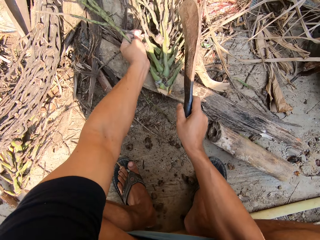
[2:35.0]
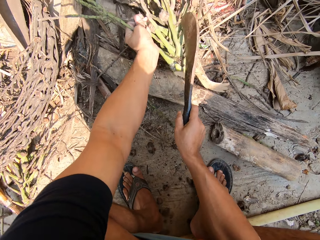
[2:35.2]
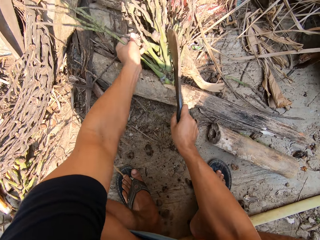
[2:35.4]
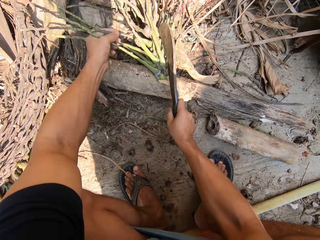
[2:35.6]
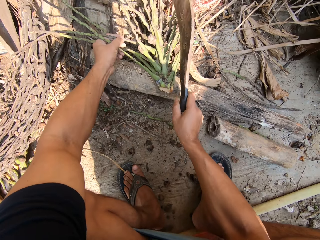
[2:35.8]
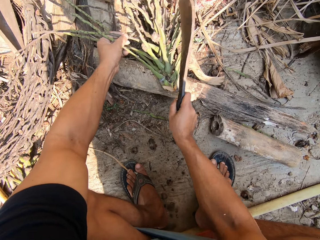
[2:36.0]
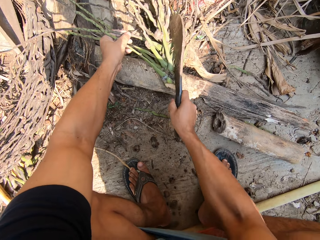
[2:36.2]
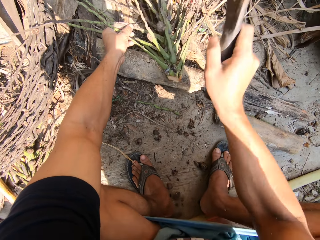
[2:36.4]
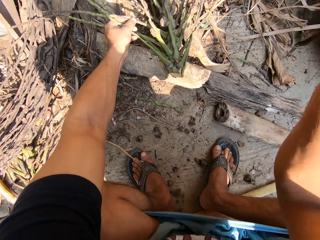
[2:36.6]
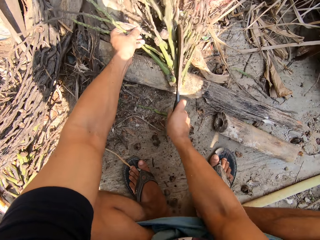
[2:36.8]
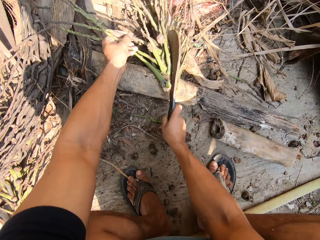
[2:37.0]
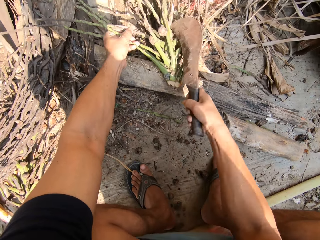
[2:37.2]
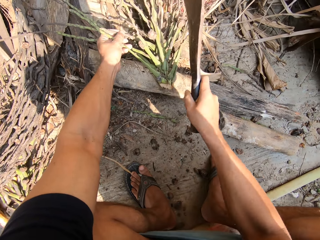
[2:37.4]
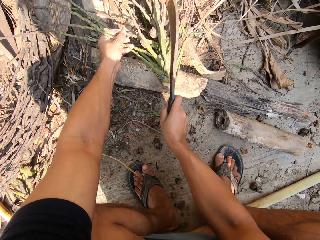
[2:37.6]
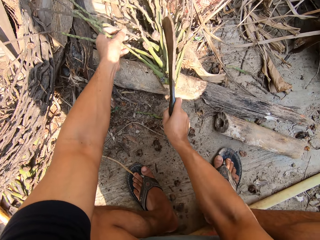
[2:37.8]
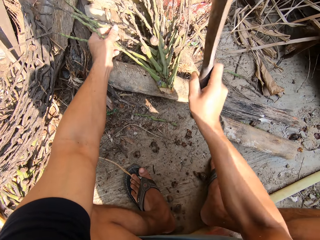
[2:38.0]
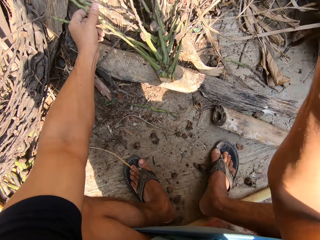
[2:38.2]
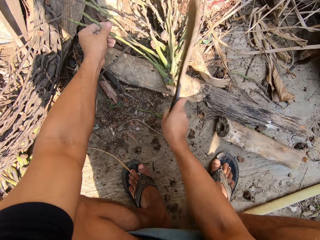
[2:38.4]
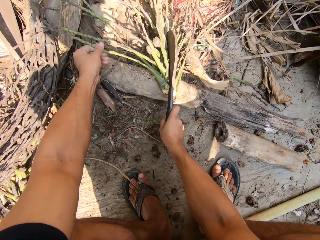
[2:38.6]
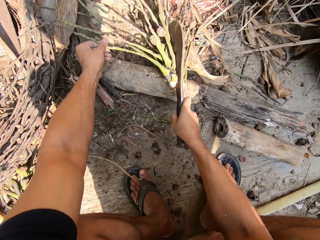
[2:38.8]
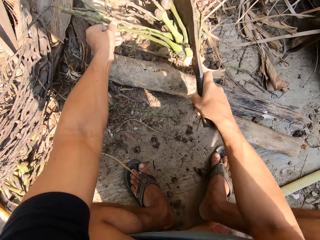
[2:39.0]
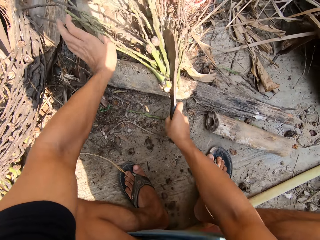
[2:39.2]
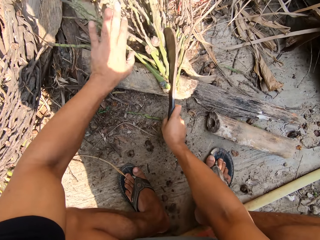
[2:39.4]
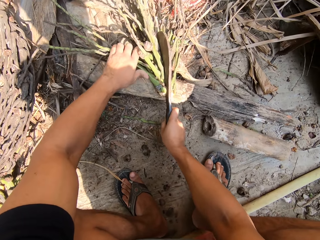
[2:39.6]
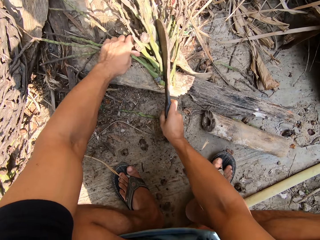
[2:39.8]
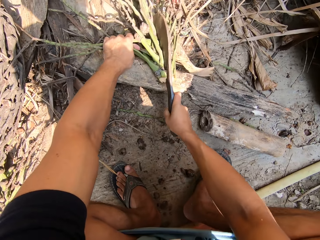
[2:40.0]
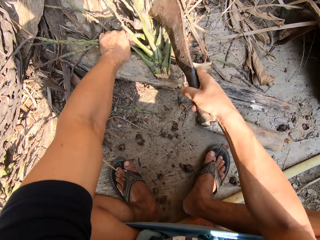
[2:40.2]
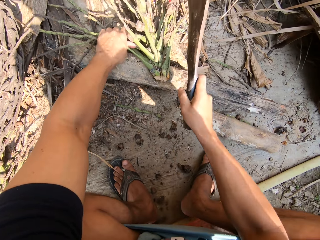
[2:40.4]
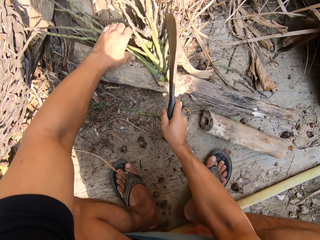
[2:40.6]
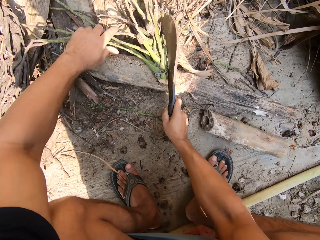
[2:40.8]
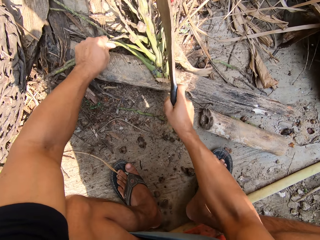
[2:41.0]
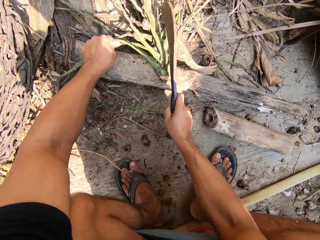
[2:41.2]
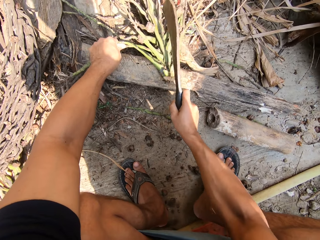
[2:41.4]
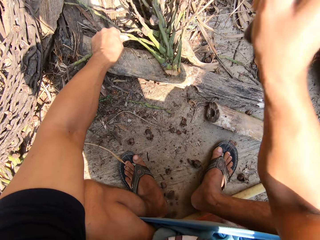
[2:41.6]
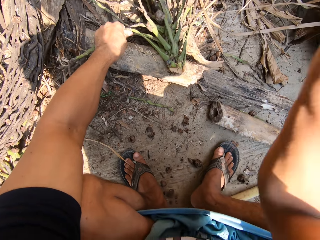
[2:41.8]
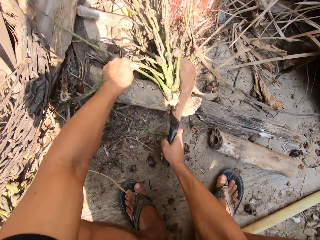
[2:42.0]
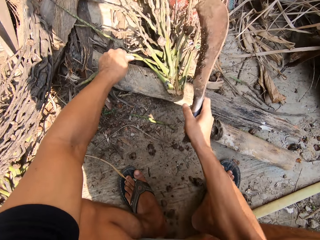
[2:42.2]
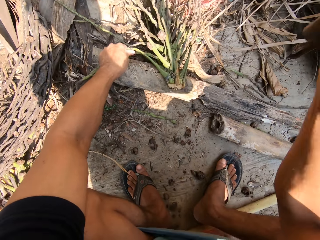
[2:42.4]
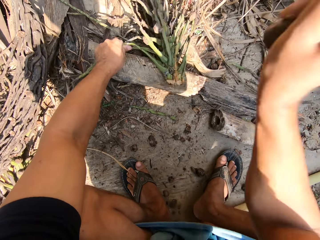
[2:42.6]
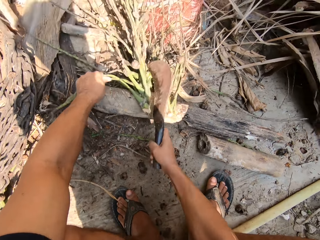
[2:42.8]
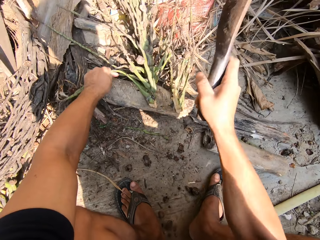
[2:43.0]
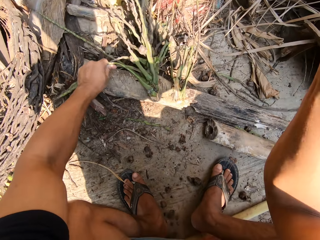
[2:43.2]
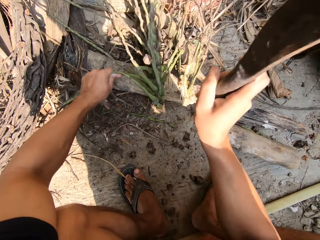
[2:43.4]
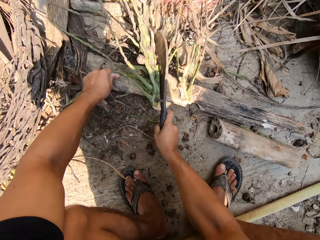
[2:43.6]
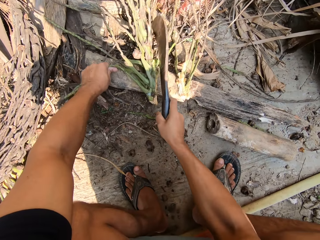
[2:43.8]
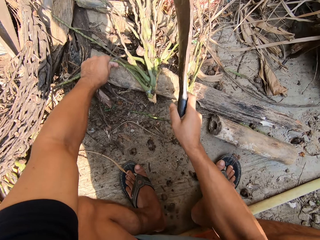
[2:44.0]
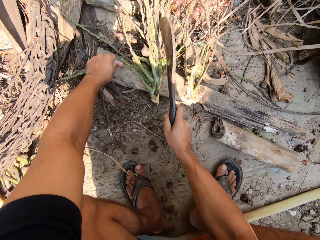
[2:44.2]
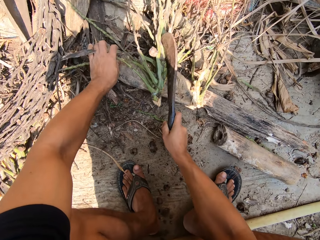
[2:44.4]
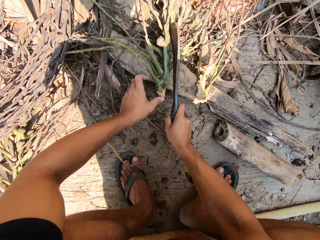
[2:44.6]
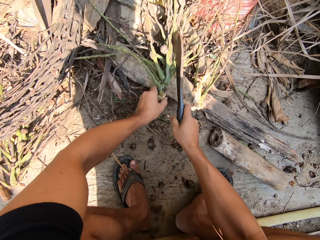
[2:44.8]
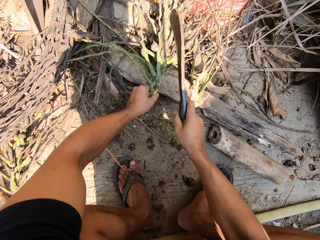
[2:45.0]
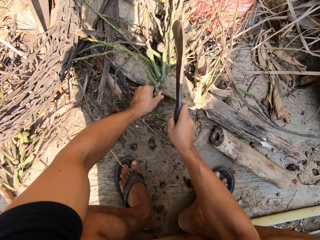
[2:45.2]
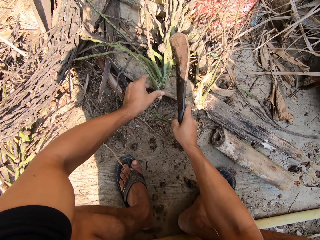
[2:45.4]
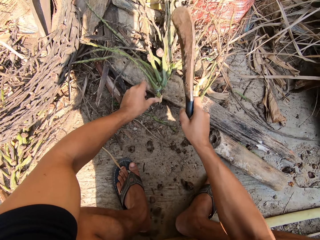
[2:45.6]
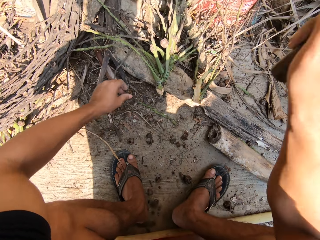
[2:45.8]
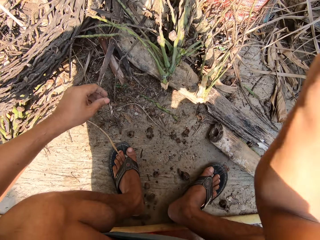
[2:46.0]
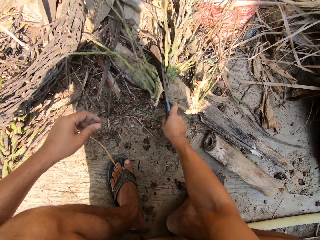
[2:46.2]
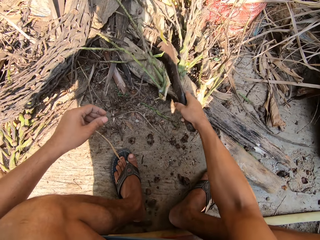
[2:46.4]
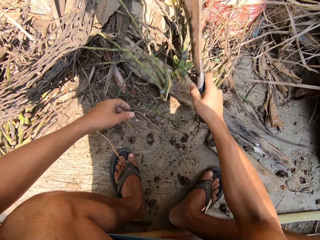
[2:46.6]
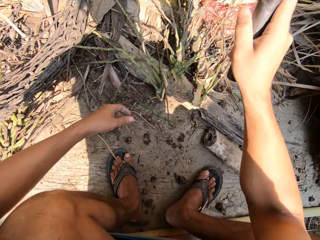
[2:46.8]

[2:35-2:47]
The camera wearer cuts the dried plant in his left hand with the machete in his right hand.

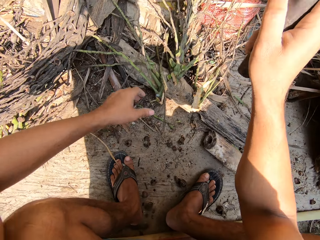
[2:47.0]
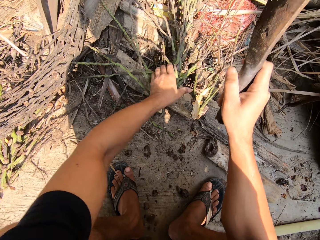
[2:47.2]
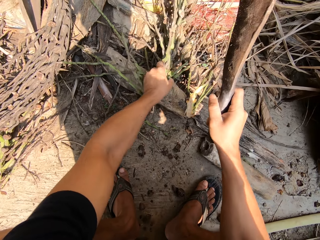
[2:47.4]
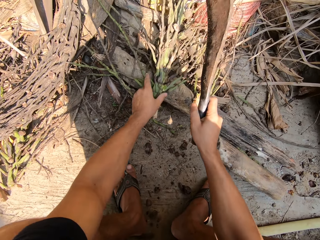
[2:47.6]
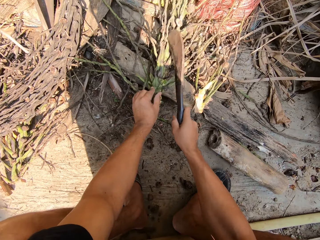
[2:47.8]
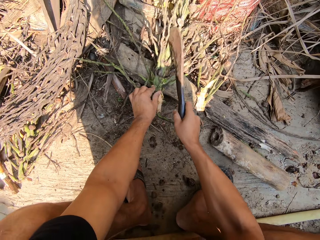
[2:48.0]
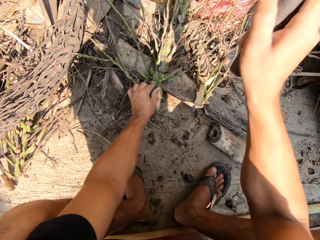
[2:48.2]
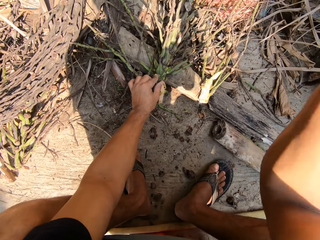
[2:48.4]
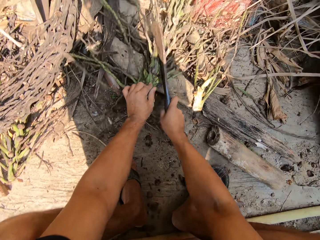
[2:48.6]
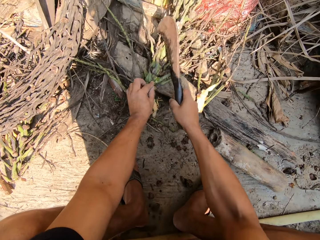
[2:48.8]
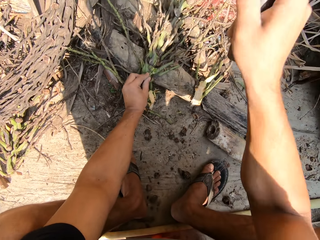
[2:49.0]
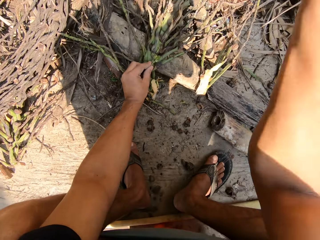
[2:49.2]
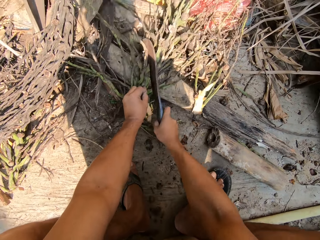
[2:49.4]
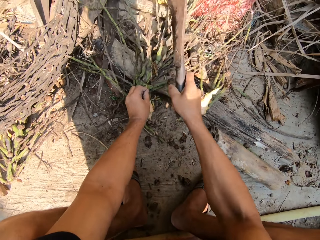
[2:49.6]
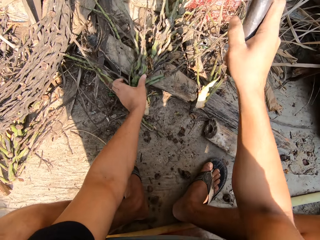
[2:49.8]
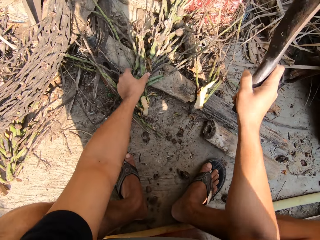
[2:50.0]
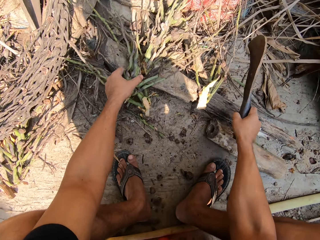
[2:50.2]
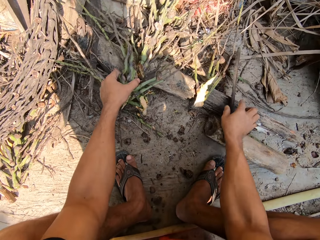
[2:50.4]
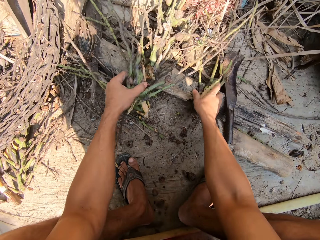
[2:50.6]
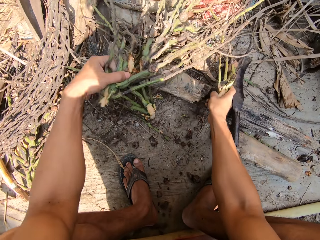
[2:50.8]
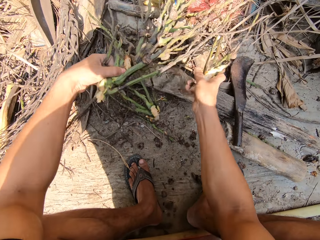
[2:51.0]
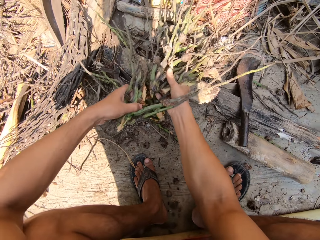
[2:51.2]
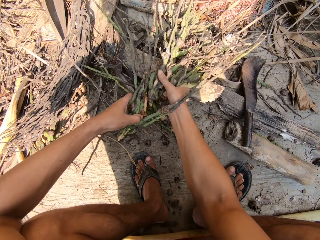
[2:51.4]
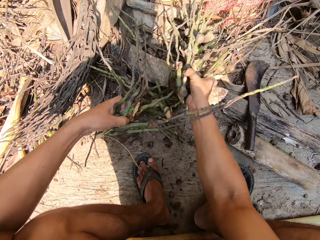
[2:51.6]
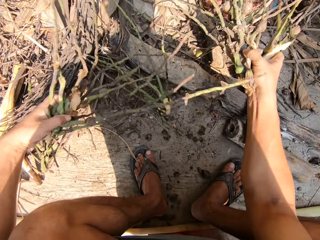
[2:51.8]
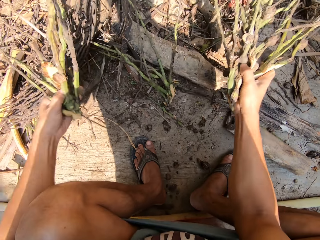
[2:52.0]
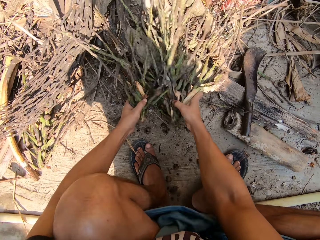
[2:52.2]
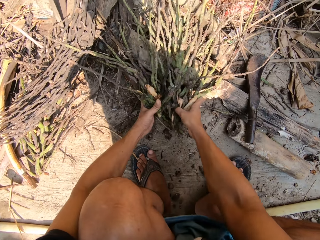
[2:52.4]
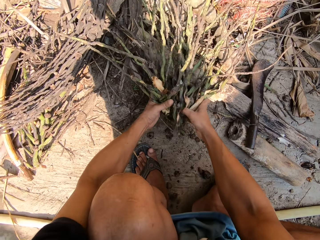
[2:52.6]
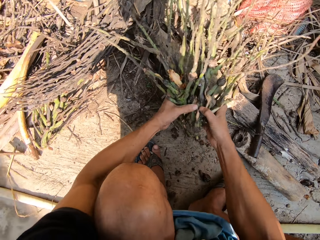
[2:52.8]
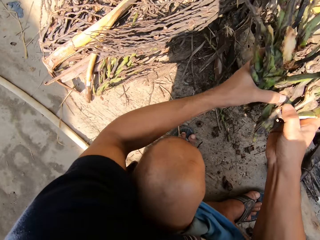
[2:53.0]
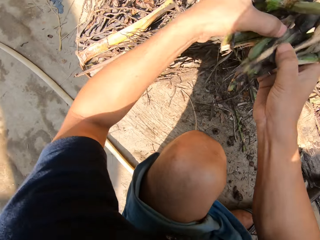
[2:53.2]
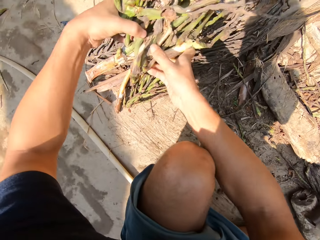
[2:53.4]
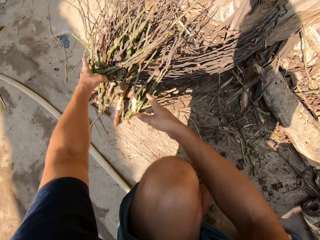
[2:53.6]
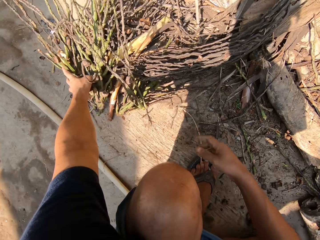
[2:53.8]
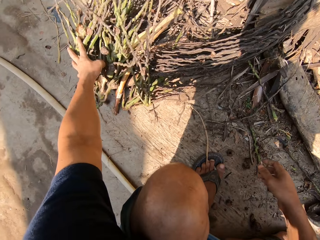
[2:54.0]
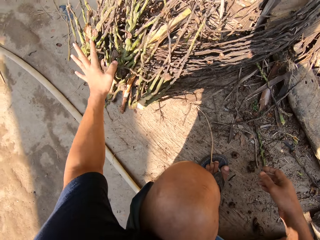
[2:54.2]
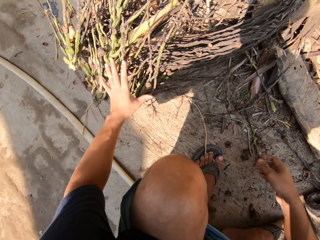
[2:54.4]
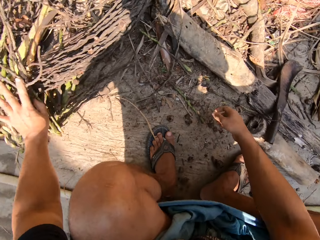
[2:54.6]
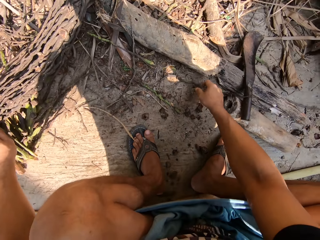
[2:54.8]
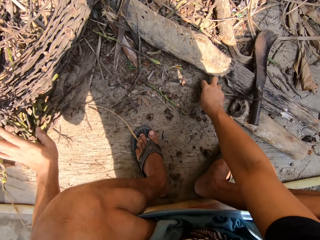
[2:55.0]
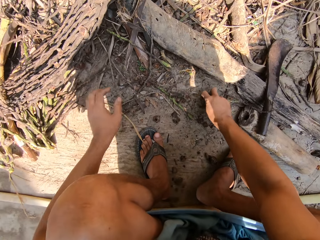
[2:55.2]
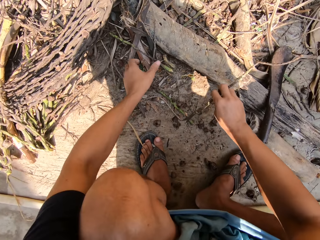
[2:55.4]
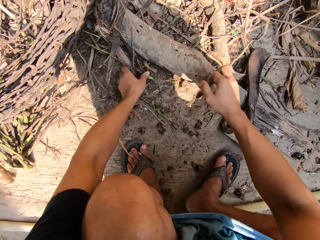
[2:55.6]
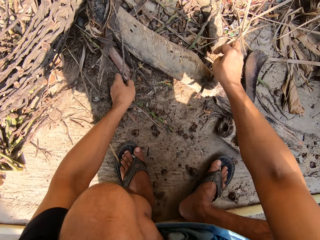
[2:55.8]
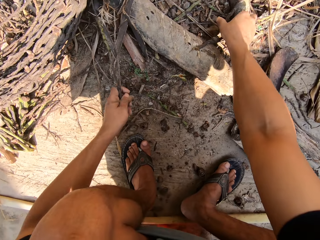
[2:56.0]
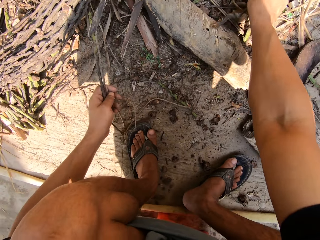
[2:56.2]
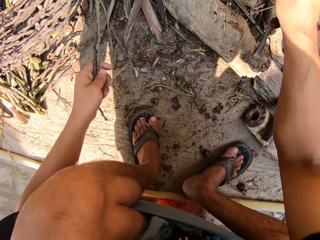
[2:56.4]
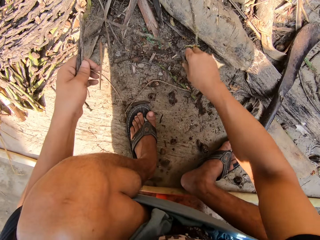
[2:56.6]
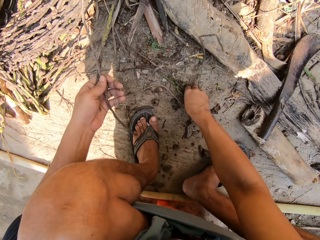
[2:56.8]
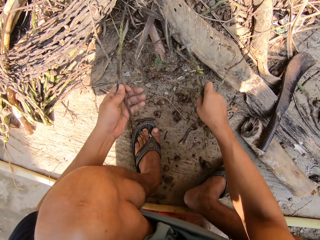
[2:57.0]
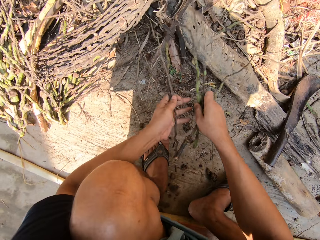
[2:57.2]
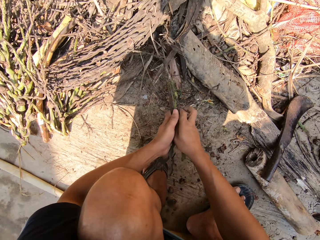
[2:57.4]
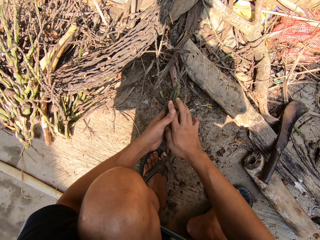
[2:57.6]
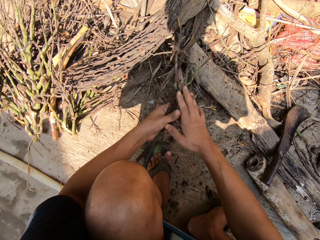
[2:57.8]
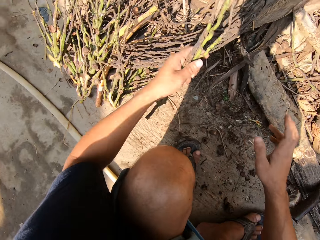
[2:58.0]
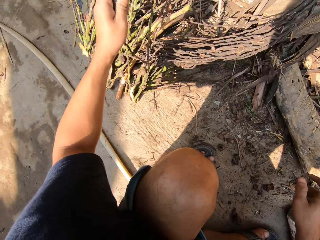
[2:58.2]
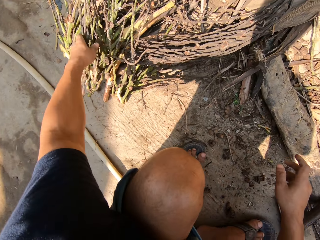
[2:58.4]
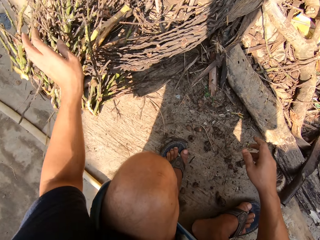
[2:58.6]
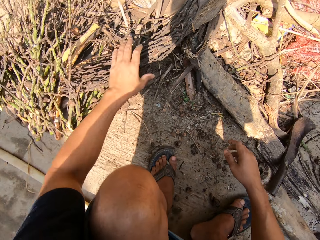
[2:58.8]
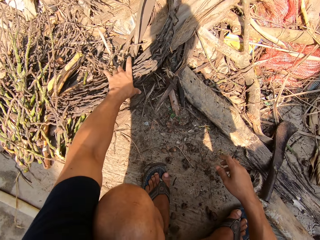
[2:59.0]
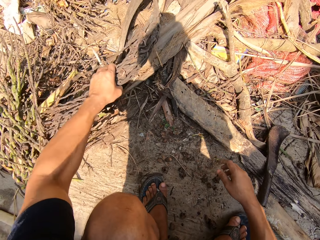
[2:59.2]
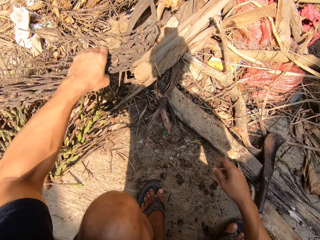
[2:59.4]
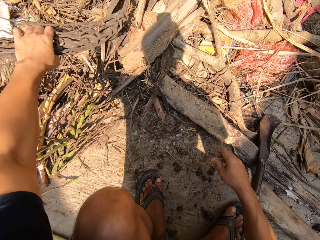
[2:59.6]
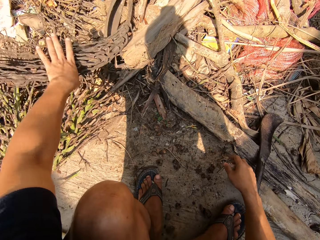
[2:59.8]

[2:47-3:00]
The camera wearer puts the knife or machete aside. He picks up the plants. He puts the dried plants in the pile of dry plants with both hands. He gathers the dried plants with both hands. He puts the dried plants in the pile of dry plants with his left hand. He moves the dry plant.
